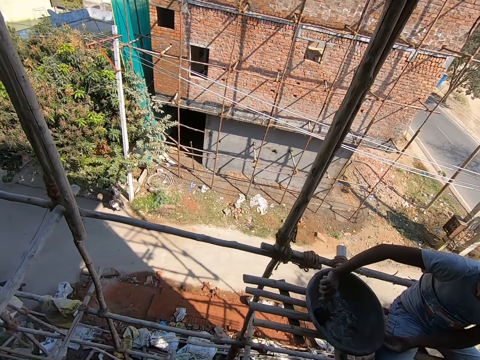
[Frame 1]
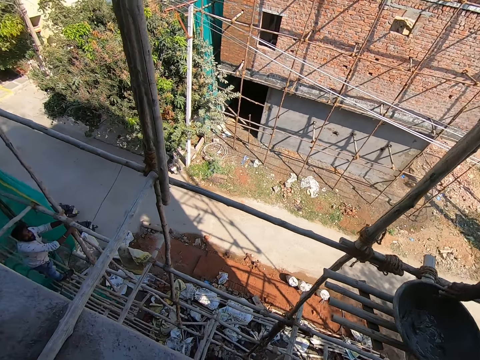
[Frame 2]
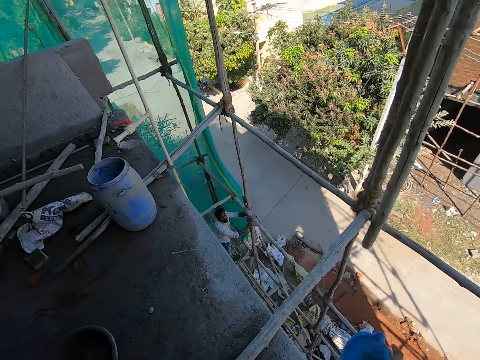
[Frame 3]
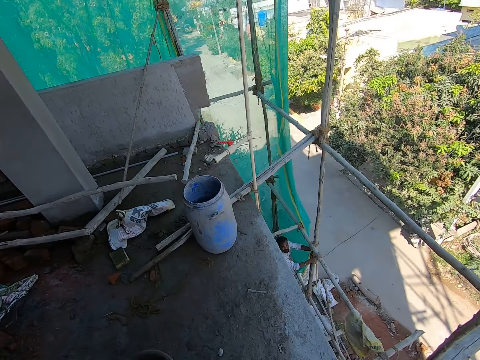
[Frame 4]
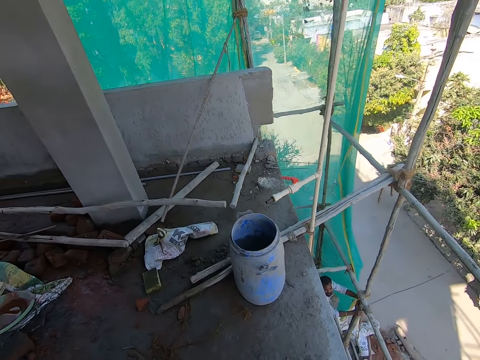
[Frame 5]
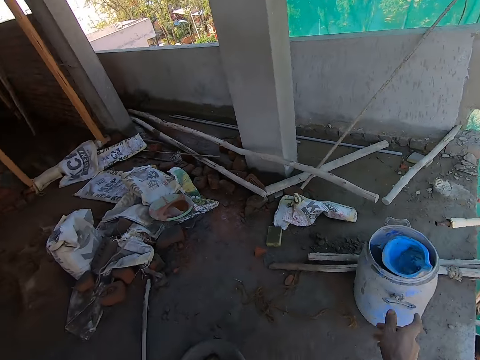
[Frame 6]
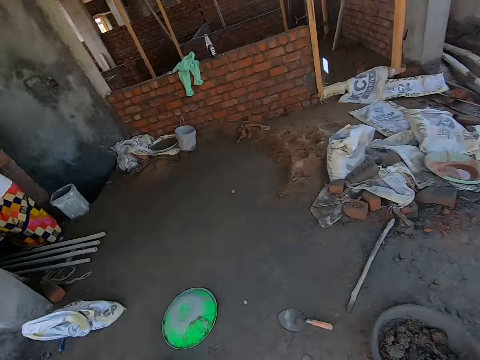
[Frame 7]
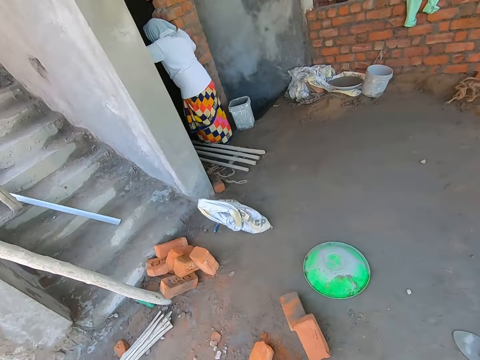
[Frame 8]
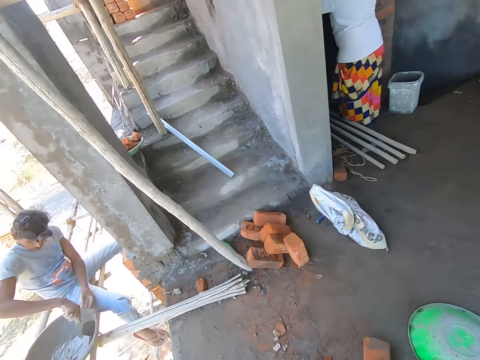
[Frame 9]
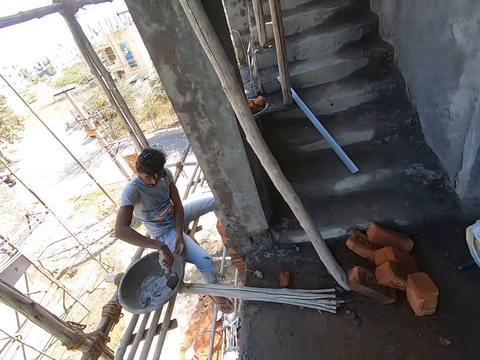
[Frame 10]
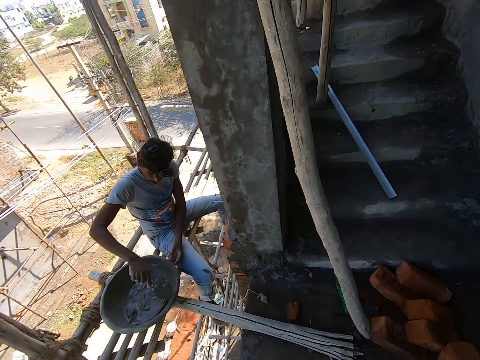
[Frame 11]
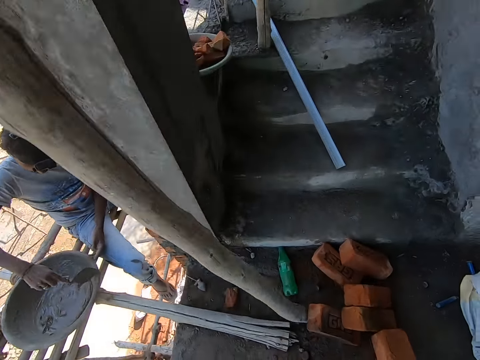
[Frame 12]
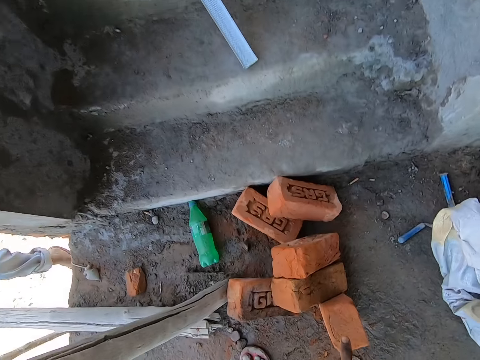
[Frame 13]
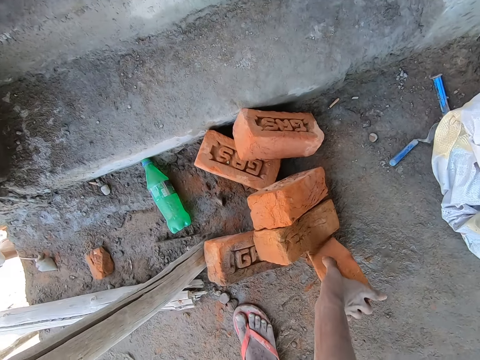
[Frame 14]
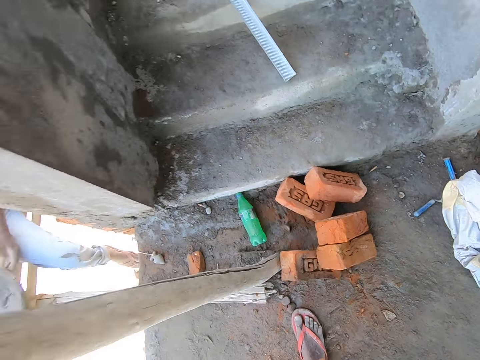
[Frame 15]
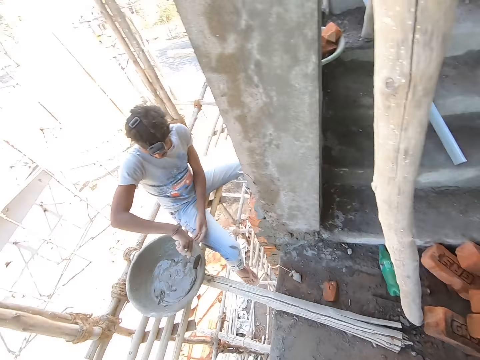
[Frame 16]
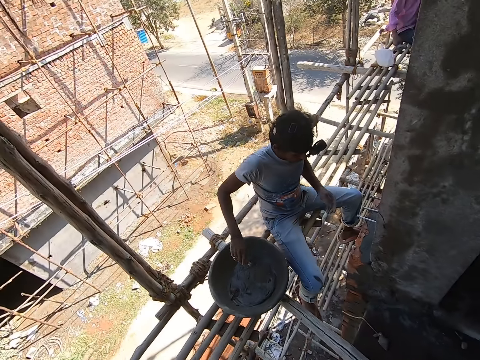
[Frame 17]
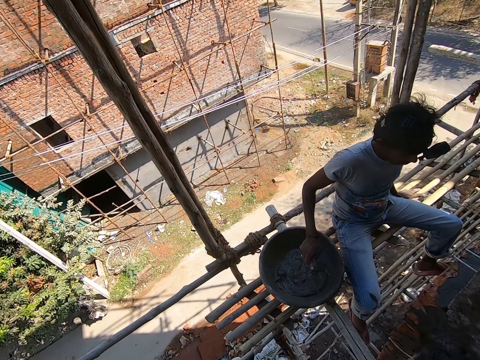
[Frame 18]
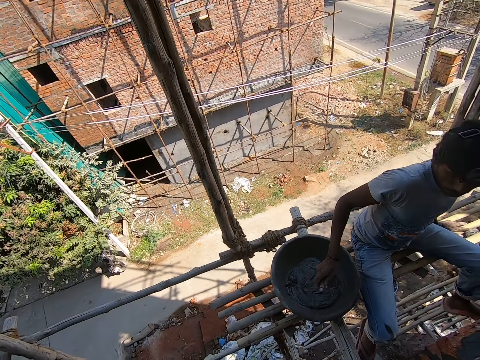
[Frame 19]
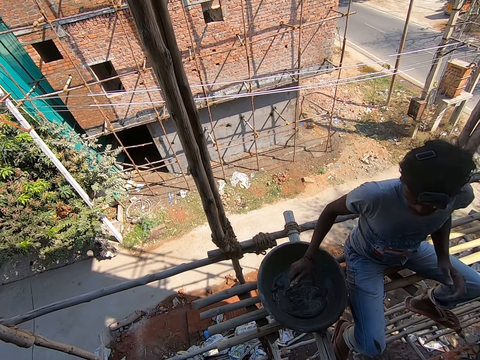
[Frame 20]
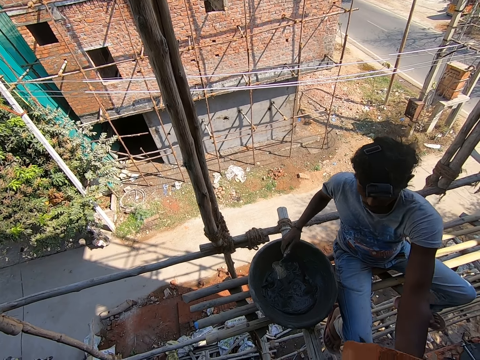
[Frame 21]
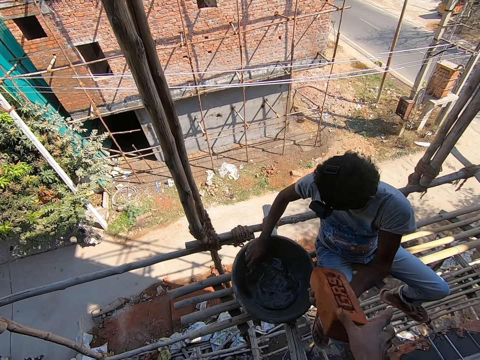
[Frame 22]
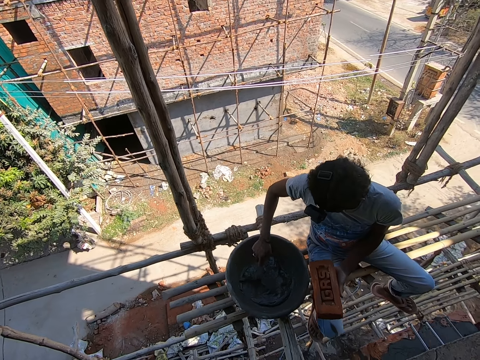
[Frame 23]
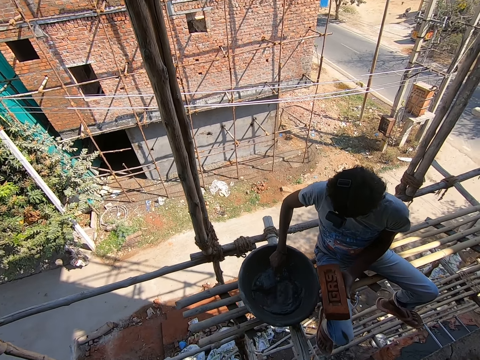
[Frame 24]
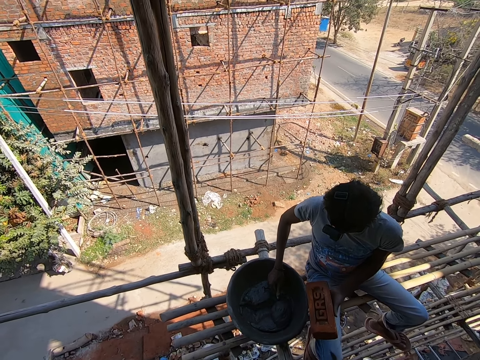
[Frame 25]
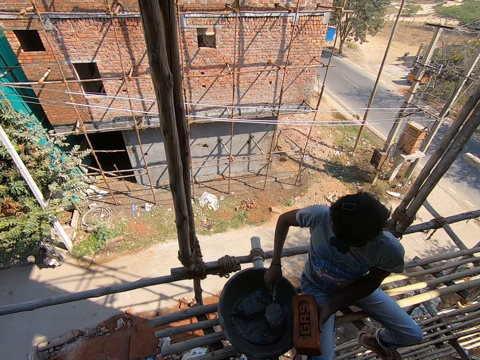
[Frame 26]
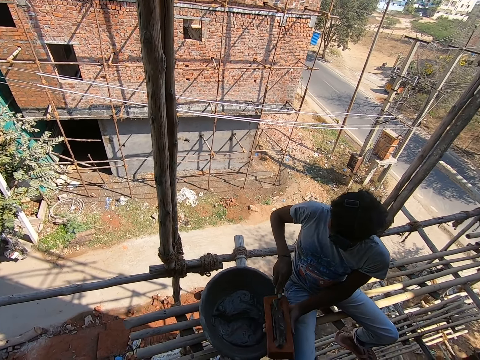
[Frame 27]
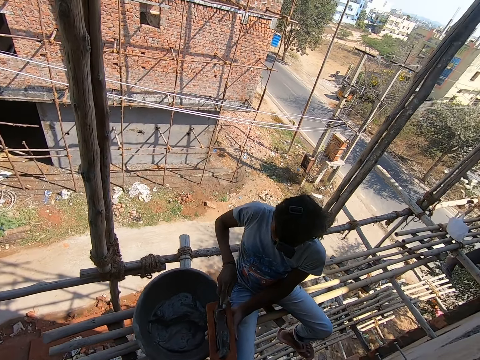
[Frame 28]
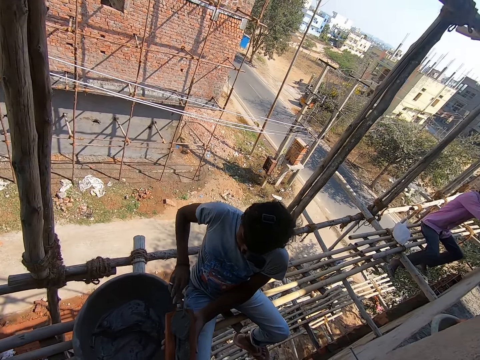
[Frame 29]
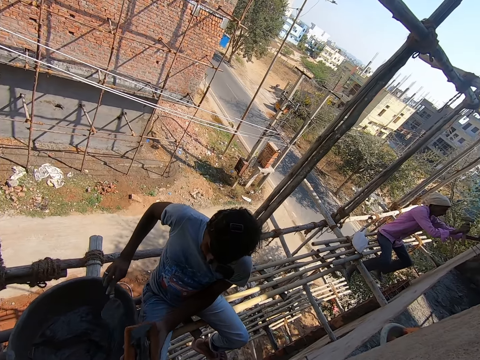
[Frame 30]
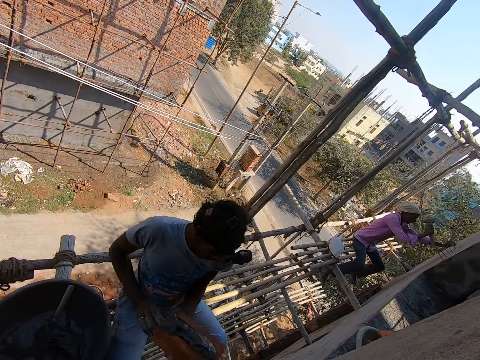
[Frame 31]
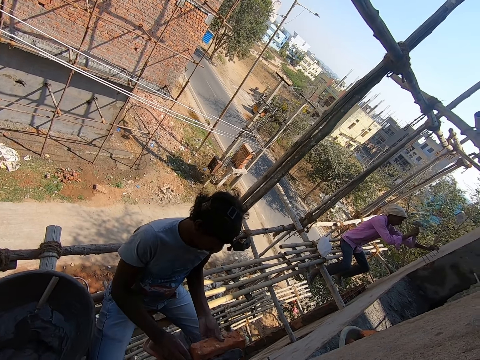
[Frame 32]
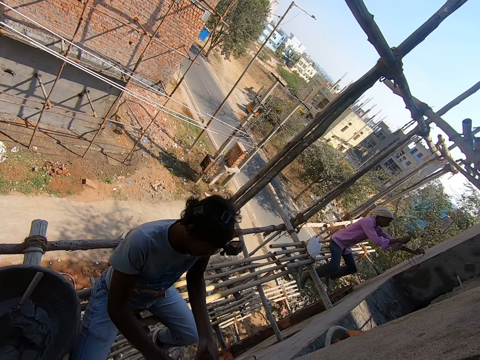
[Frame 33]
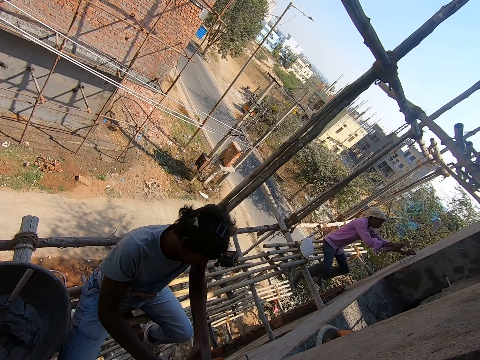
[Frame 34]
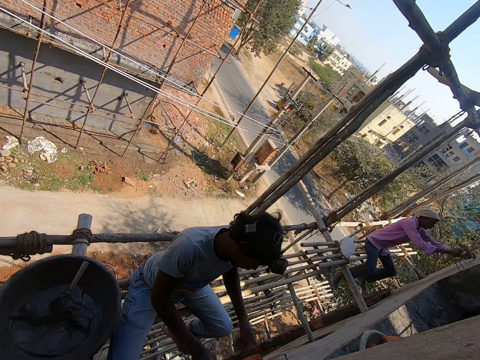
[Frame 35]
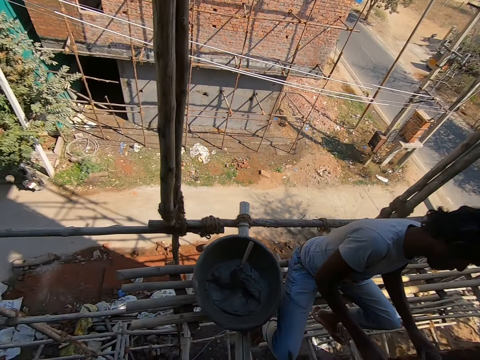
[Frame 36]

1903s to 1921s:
The camera wearer walks towards a man. He walks towards the can. He drops a cup in his right hand in a barrel on the floor. He looks around the house. He picks a brick from the floor with his right hand. He looks around the house. He passes the brick in his right hand to the man. The man scoops mortar from the head pan on the scaffolding with a brick trowel in his right hand. The camera wearer looks around the house. The man pours the mortar in the brick trowel in his right hand on the brick in his left hand. Another man hits a hammer on the wall. The first man holds the brick with both hands and places the brick in his hands on the wall.

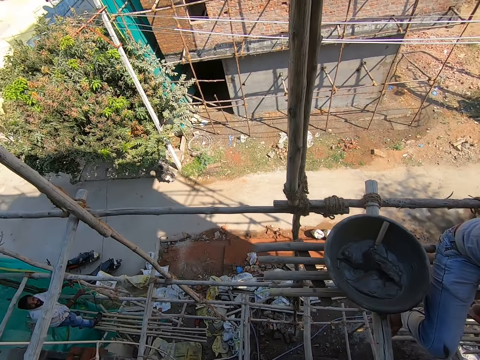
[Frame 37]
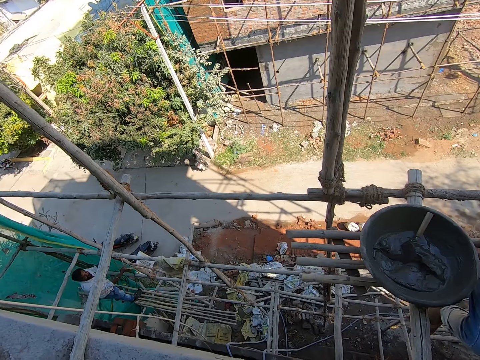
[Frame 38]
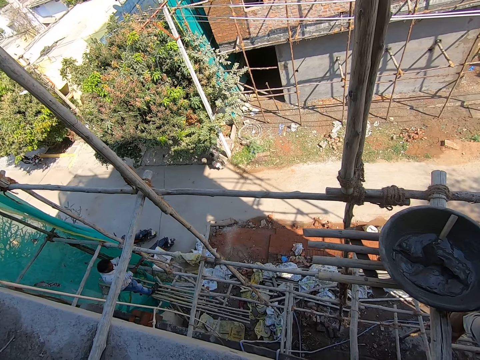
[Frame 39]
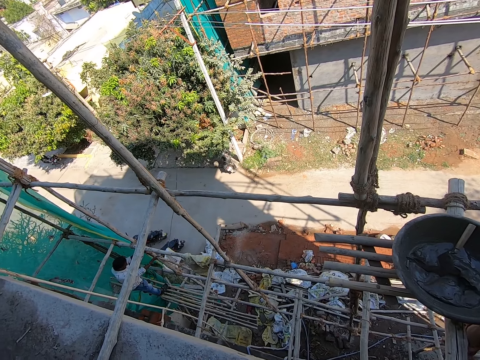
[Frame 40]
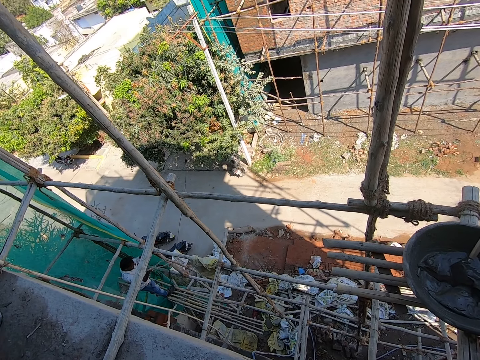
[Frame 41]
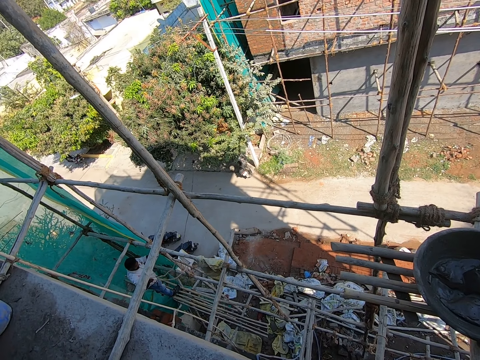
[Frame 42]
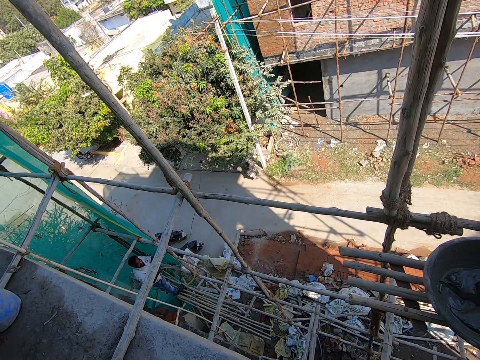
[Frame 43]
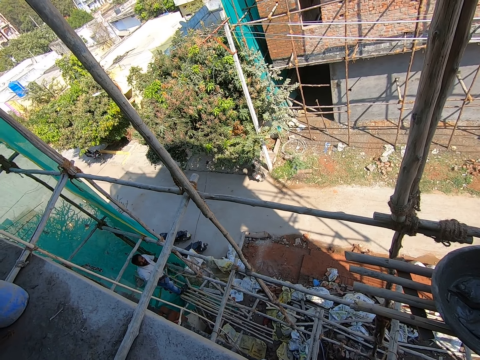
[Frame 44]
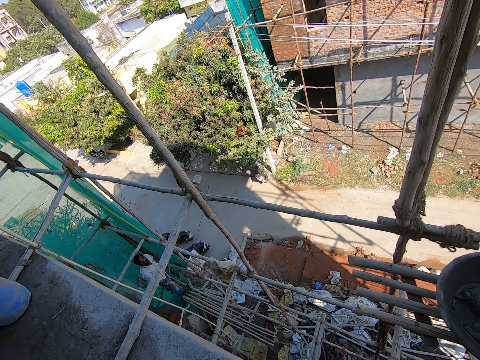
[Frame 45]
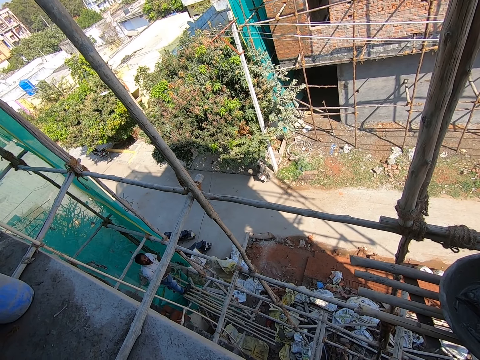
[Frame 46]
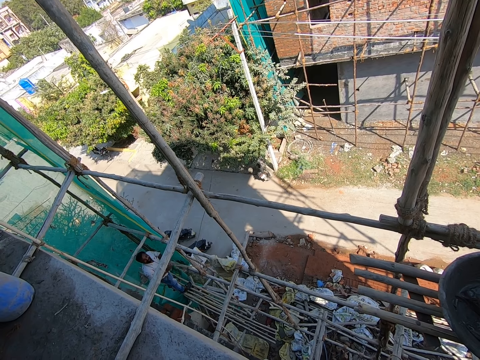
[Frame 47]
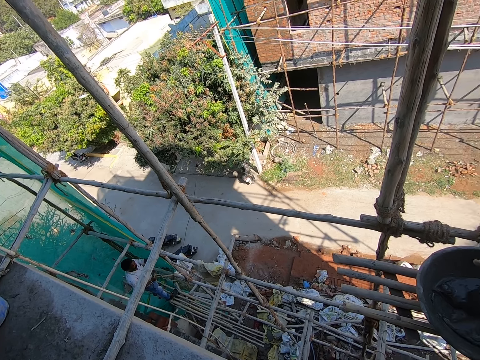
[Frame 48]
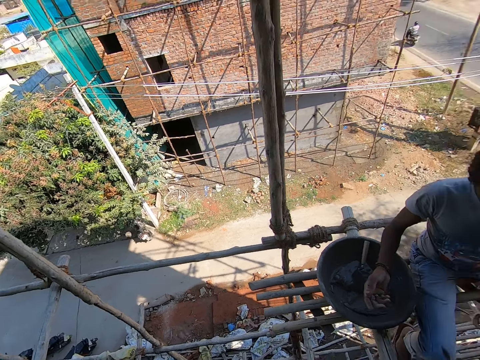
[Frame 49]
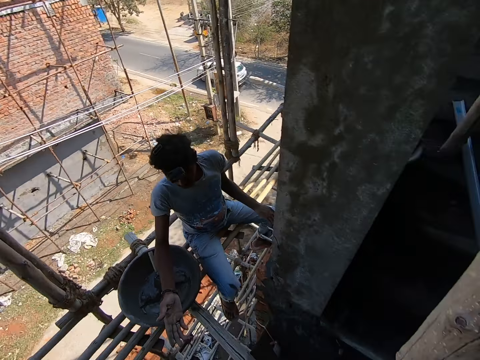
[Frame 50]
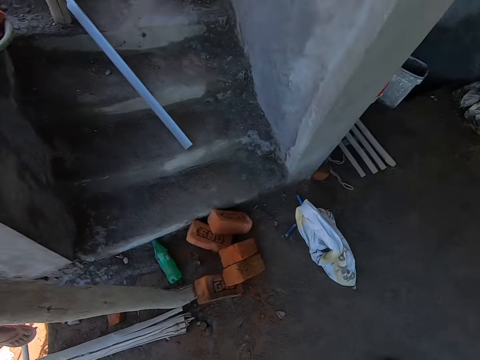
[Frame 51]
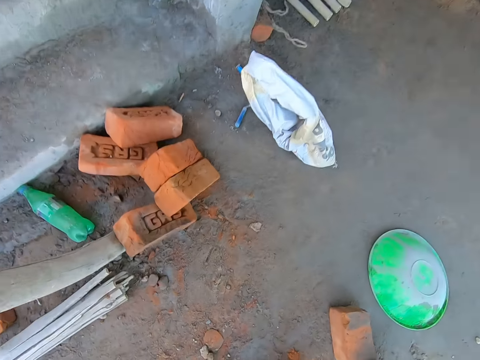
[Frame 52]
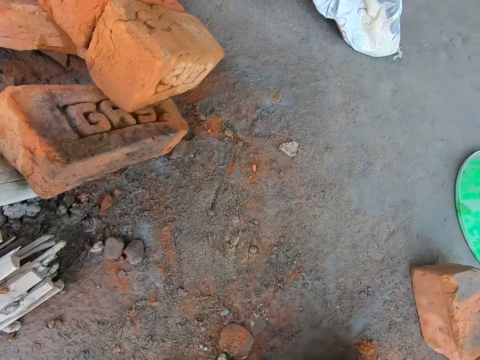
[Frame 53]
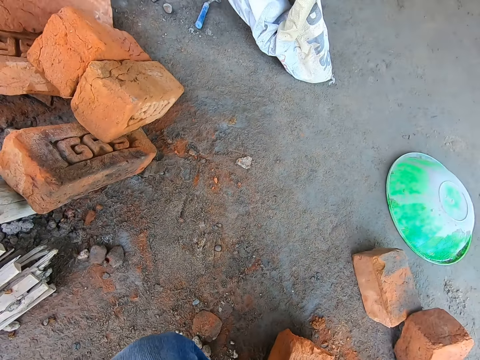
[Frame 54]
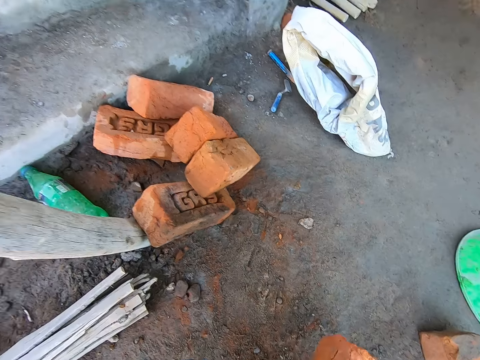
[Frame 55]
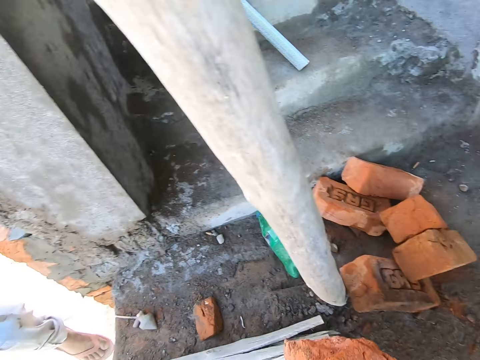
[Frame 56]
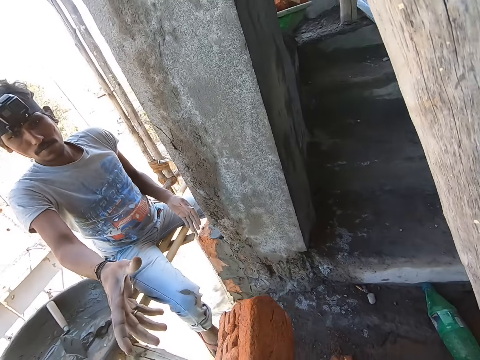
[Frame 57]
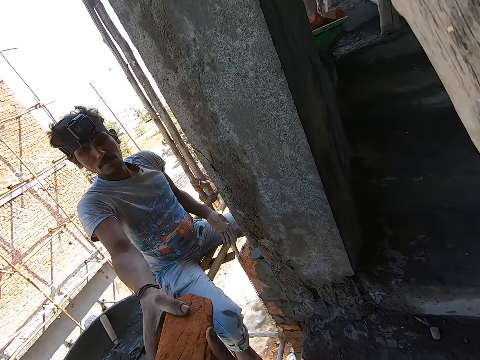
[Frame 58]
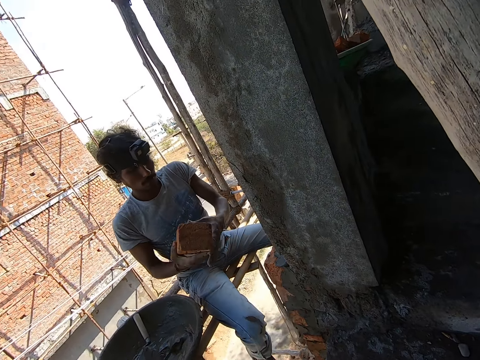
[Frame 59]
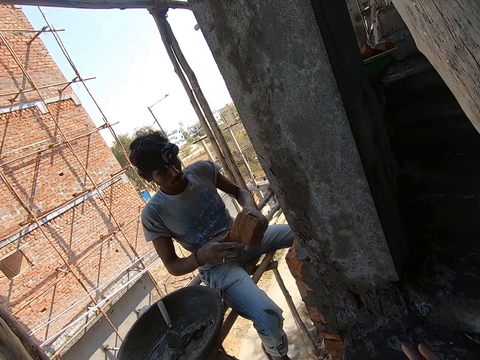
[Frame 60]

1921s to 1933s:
The camera wearer picks a brick from the floor with his right hand. He passes the brick in his right hand to the man. The man passes the brick in his right hand to his left hand.
